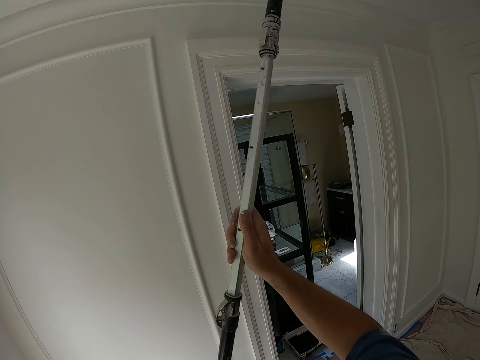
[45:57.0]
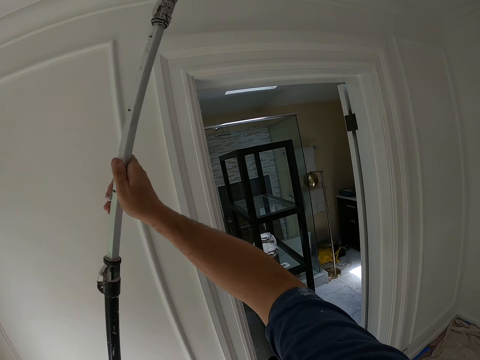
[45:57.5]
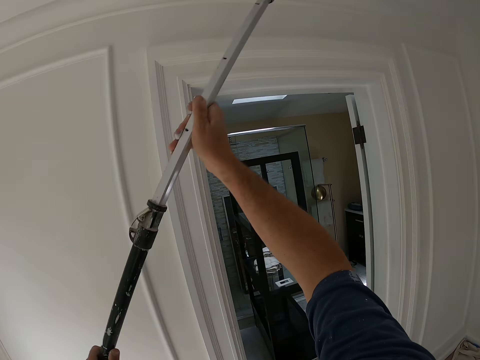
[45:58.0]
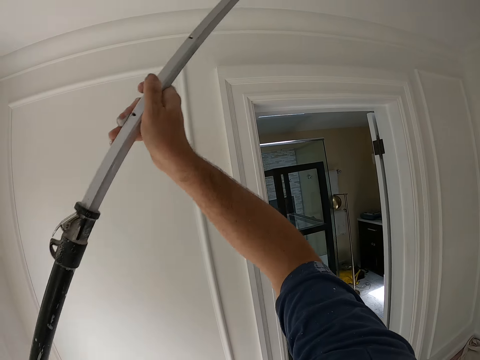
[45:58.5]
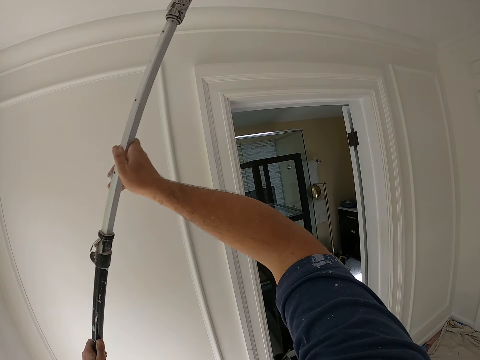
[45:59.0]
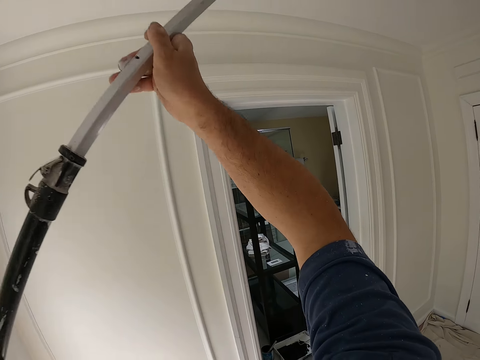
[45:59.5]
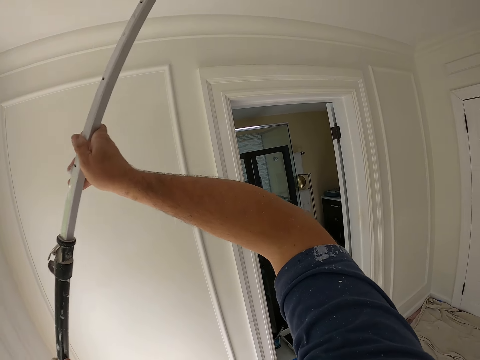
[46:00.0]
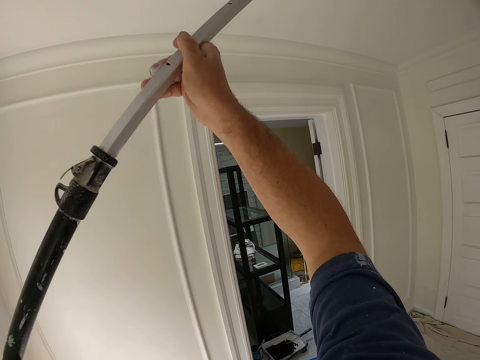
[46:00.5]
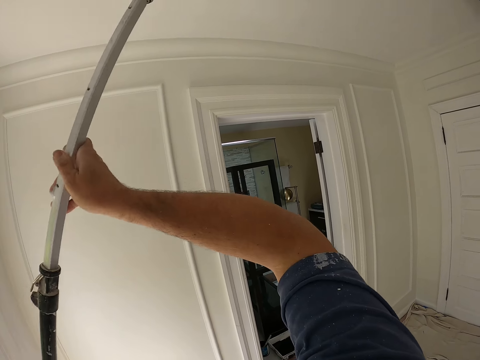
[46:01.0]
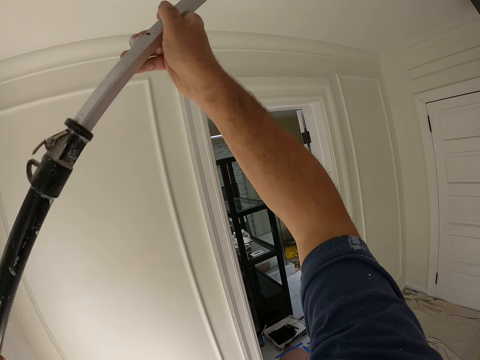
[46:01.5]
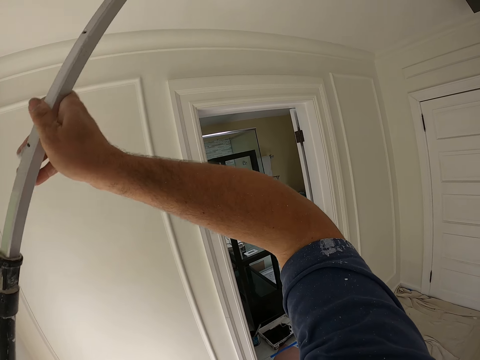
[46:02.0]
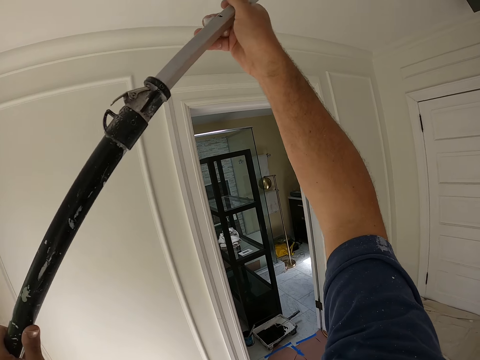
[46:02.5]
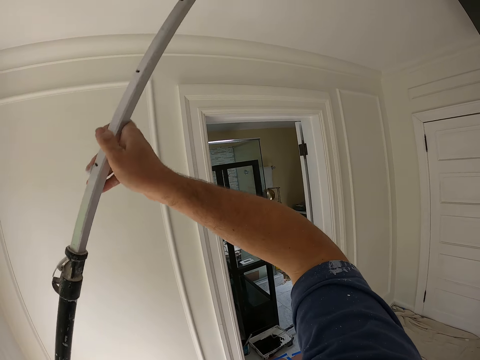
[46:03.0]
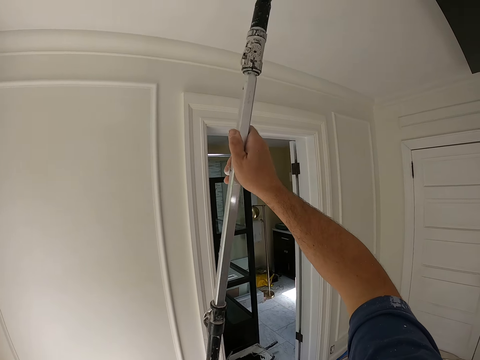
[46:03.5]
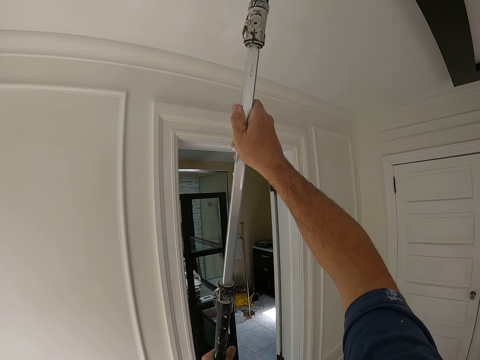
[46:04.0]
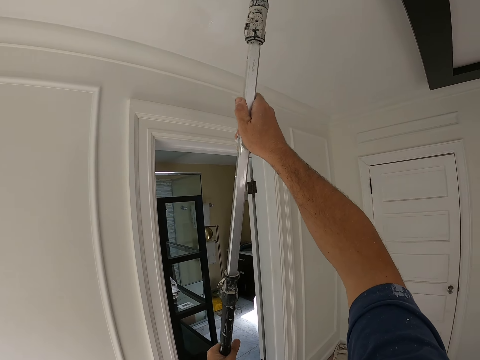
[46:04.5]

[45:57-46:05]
The camera wearer paints the ceiling with the paint roller.

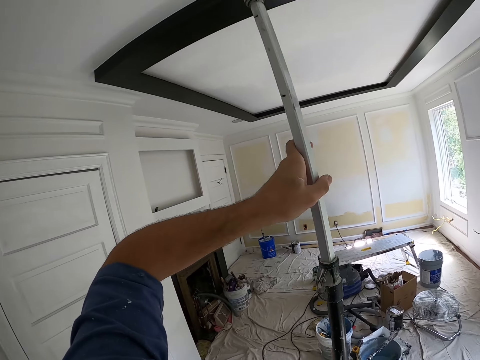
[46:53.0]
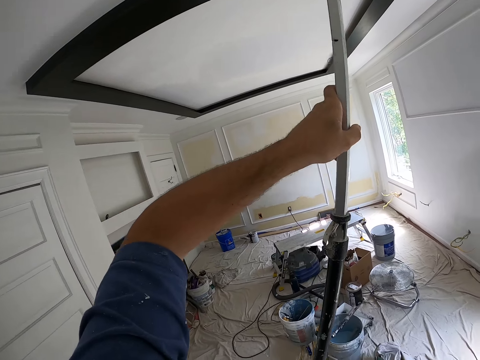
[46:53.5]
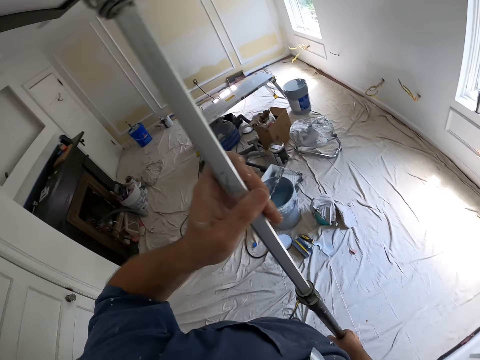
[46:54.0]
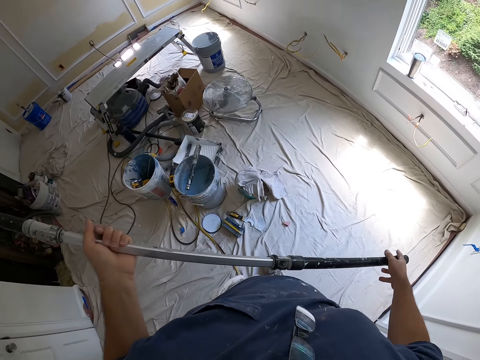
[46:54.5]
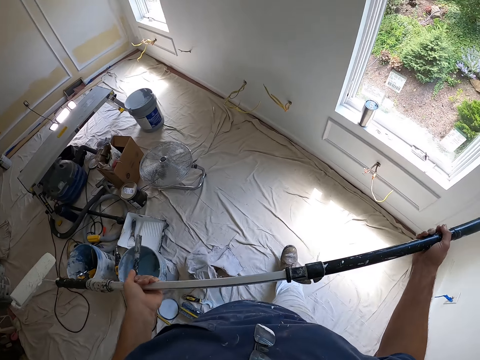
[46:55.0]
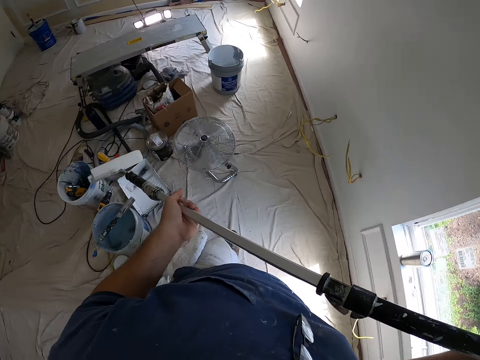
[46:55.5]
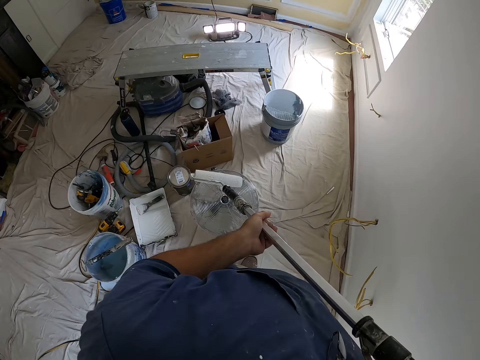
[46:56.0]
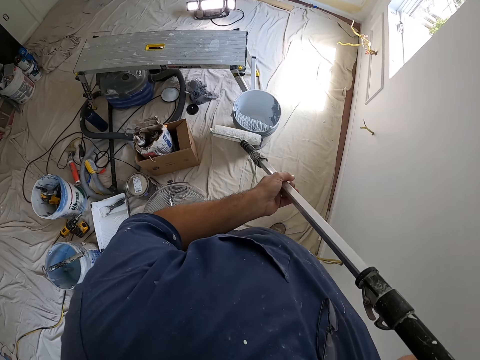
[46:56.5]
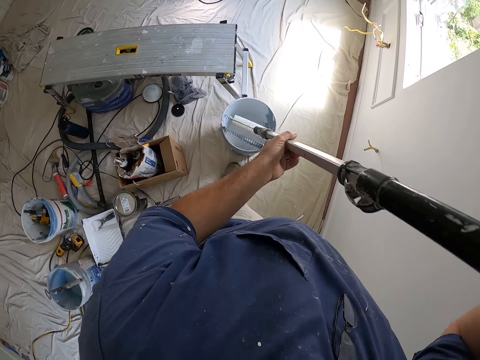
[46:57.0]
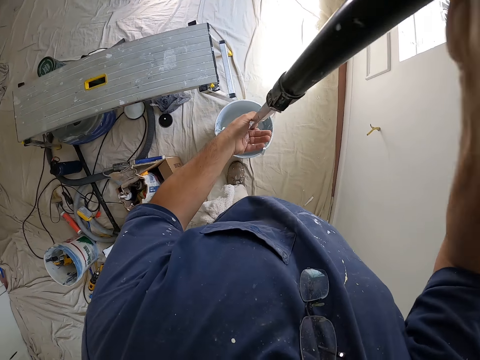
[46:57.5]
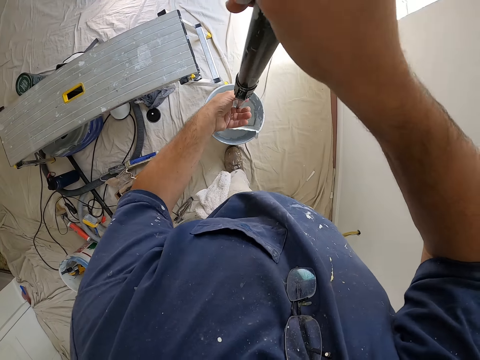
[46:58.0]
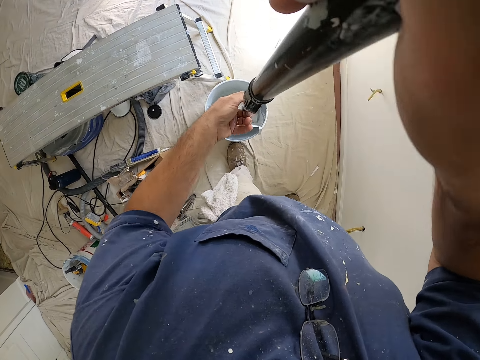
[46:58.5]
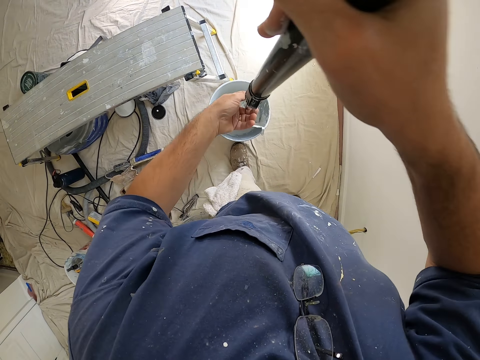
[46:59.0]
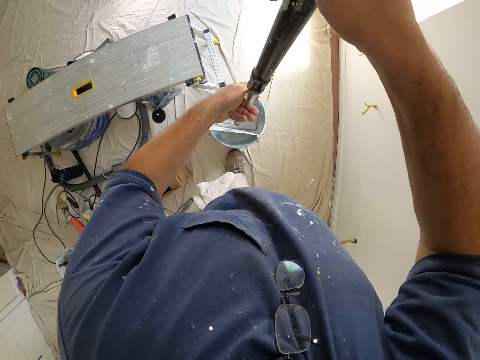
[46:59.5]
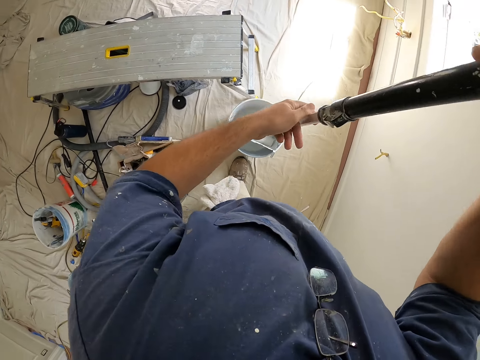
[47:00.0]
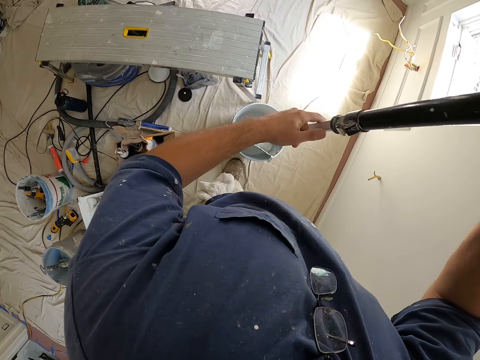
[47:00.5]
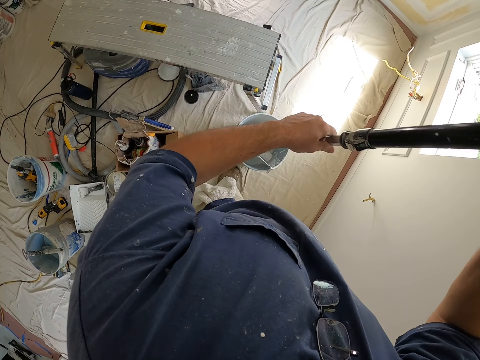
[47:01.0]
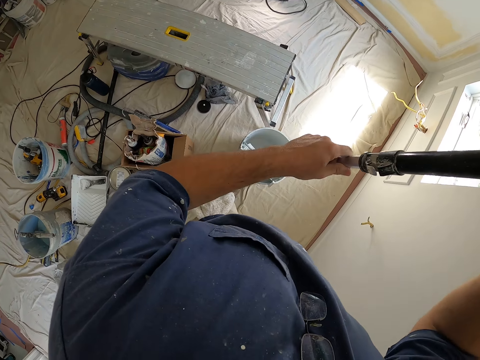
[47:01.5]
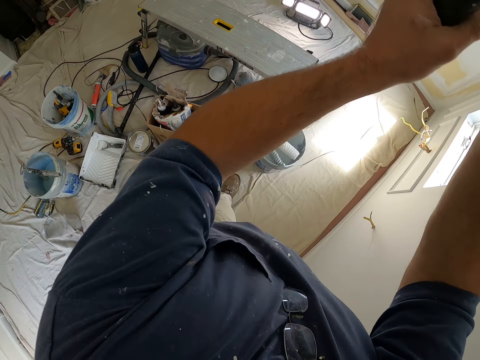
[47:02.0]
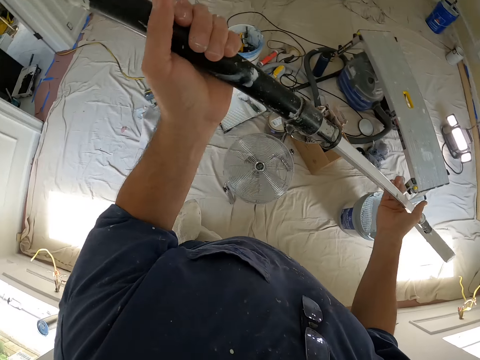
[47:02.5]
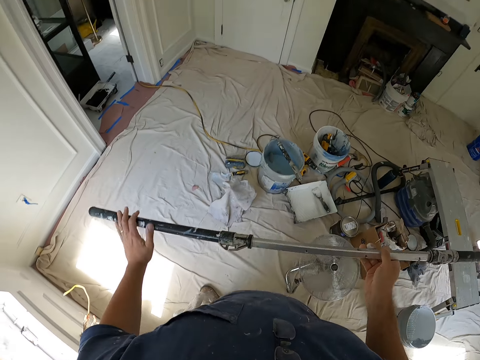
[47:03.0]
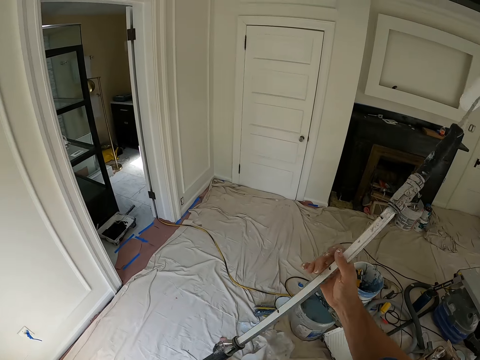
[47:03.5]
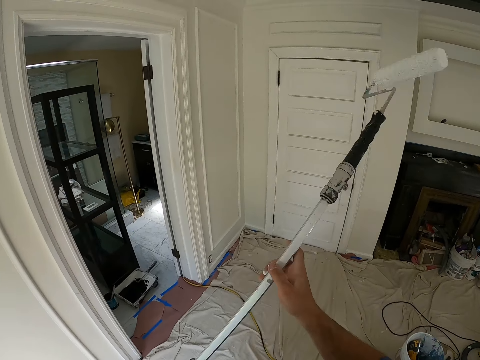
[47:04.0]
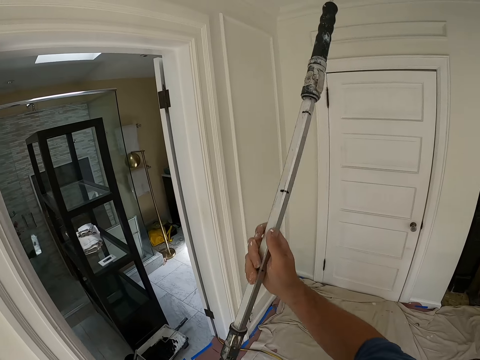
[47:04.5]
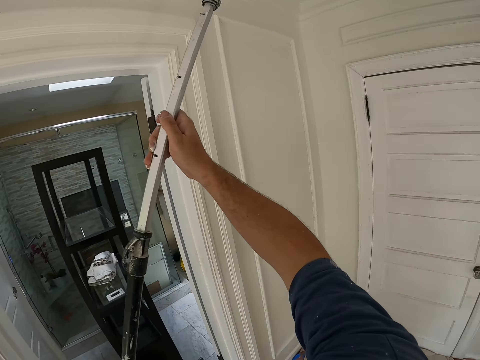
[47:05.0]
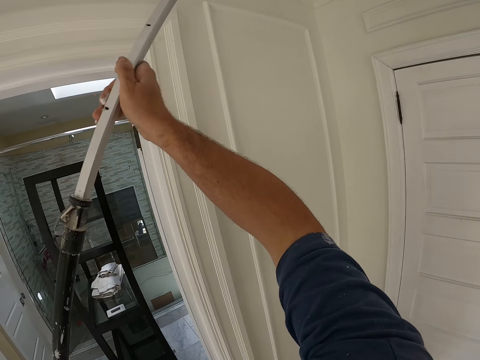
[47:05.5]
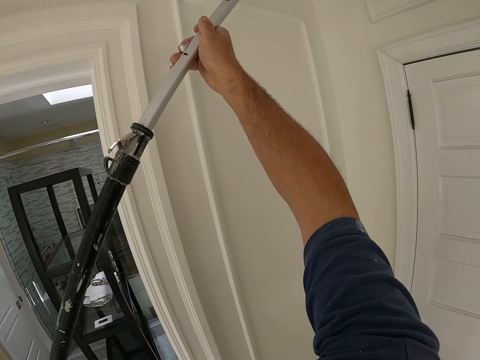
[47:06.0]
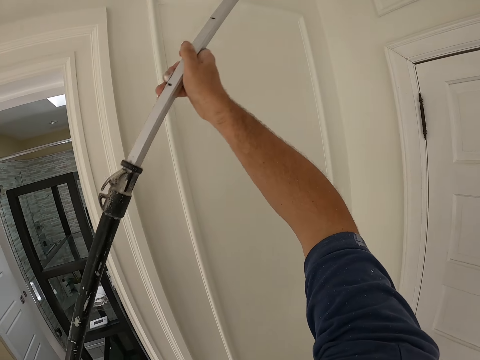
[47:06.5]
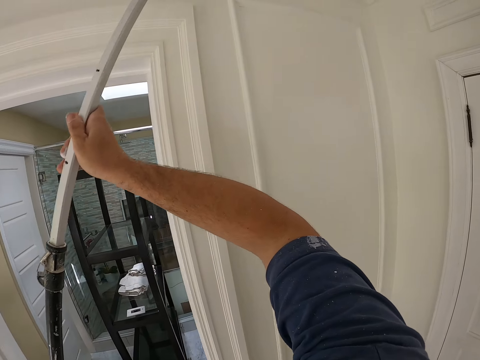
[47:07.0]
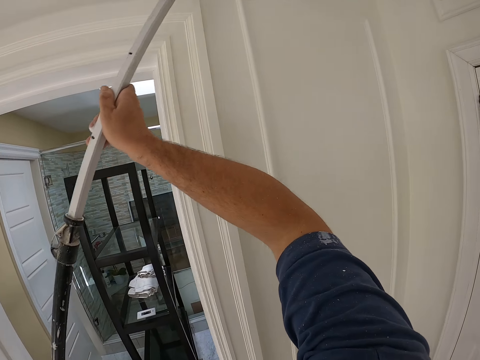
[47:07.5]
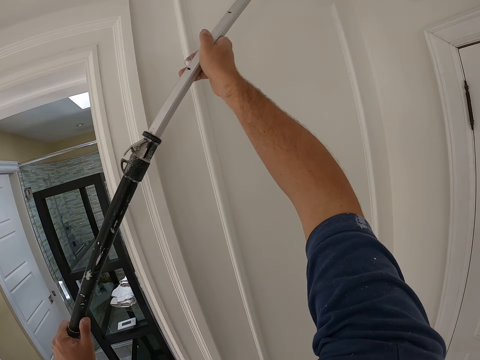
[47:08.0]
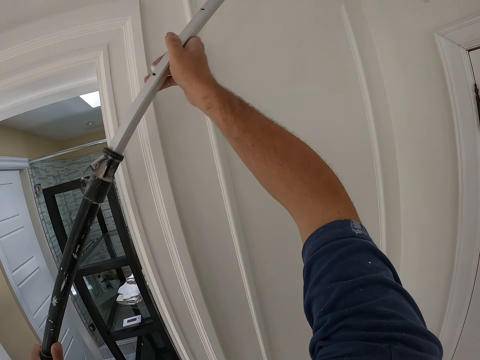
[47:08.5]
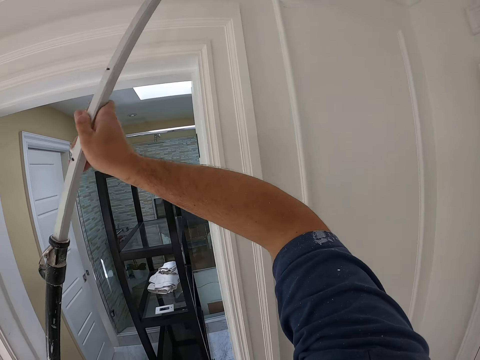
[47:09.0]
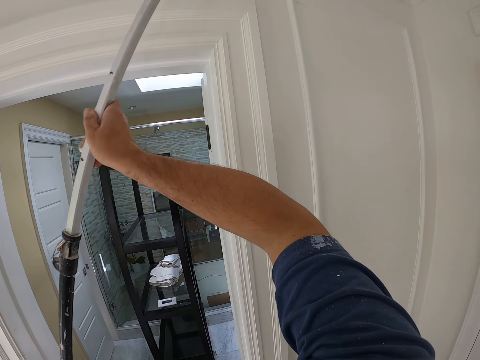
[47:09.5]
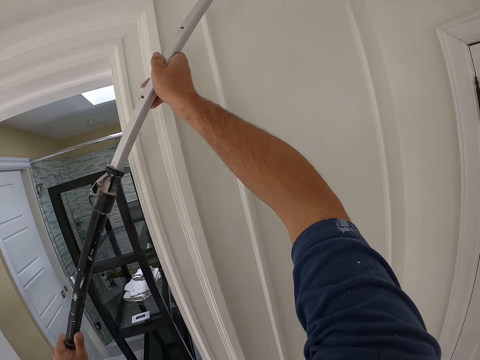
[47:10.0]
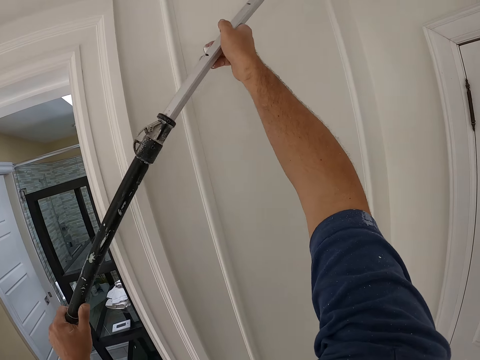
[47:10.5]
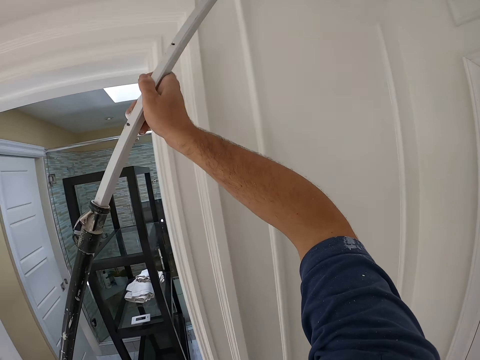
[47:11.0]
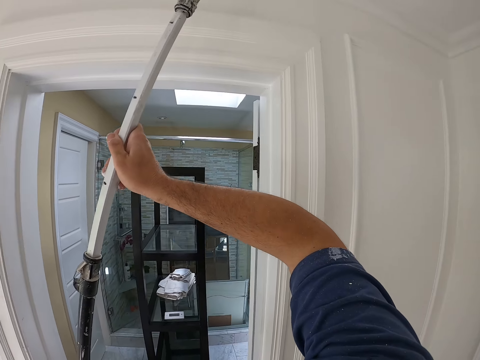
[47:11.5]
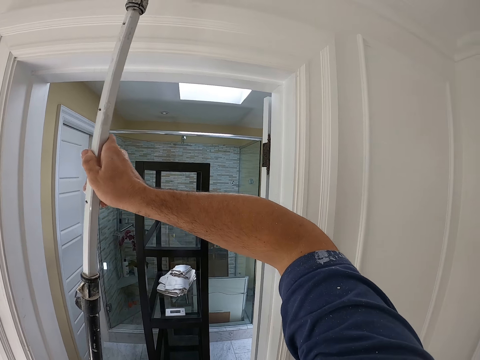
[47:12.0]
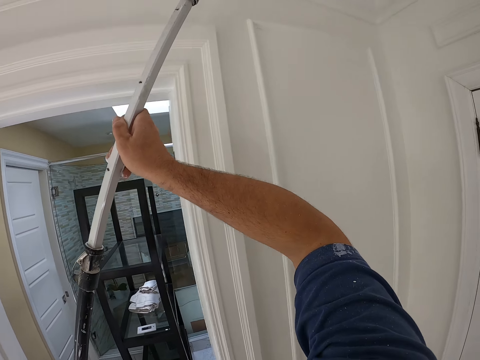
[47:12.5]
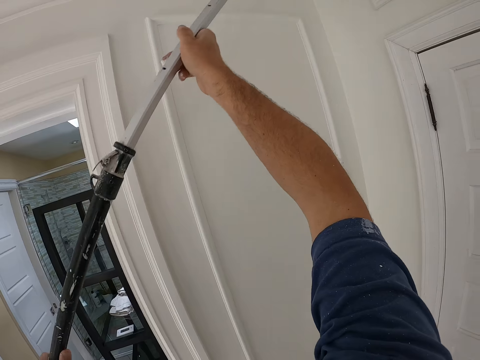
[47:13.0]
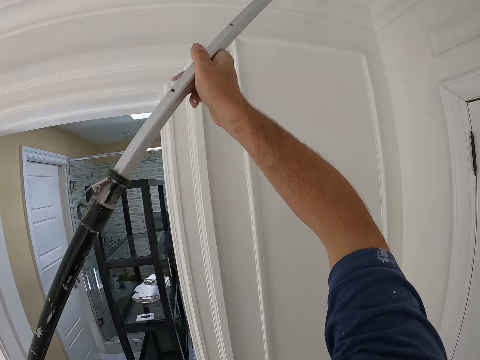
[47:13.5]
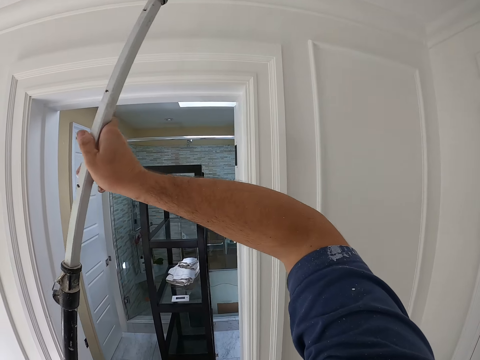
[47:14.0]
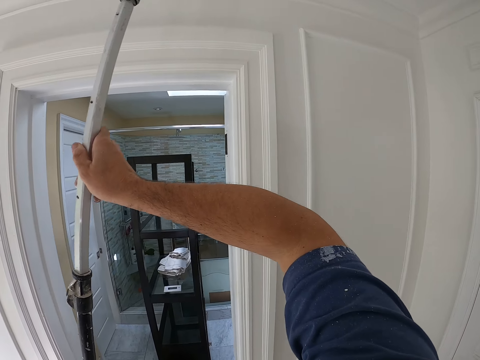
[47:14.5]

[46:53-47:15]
The camera wearer walks a bit. They drop the paint brush. They scoop up paint from a paint bucket with the paint roller. Their right hand lets go of the brush. They hold the paint brush with the right hand. They walk a bit. They lift the paint brush. They paint the ceiling with the paint roller.
